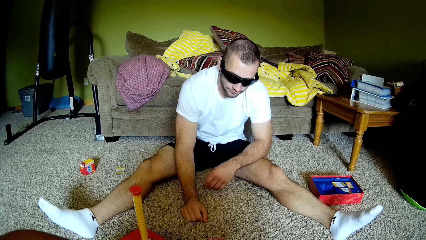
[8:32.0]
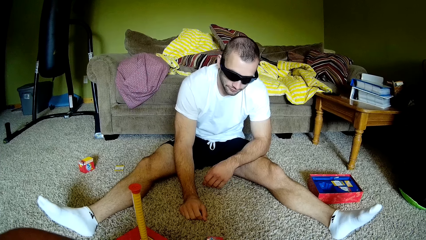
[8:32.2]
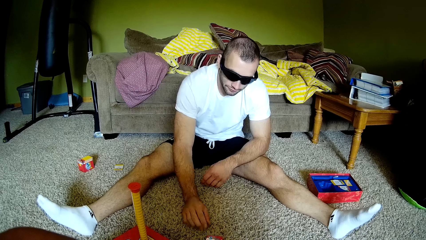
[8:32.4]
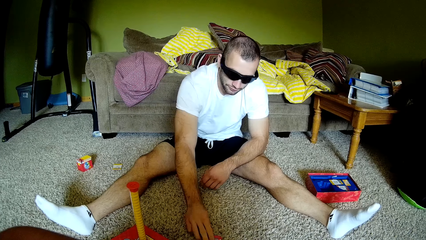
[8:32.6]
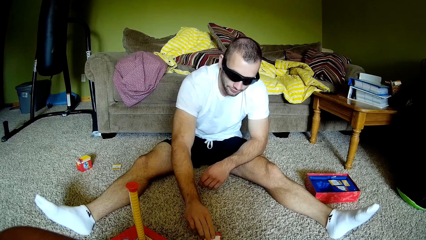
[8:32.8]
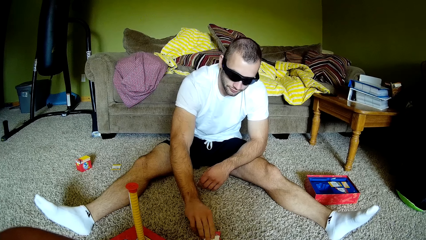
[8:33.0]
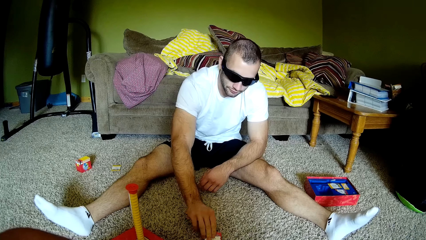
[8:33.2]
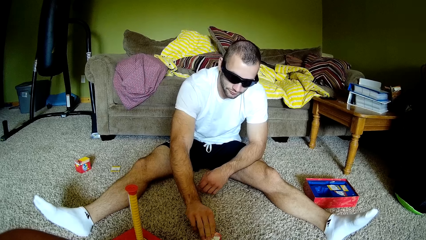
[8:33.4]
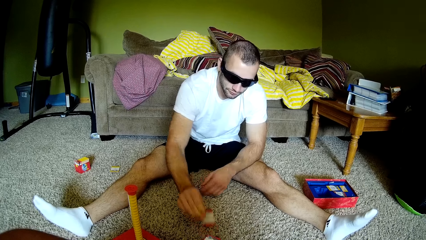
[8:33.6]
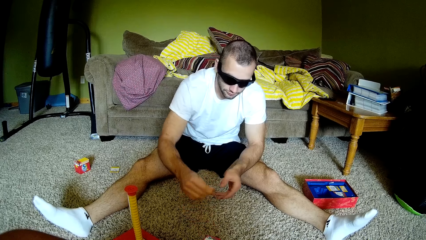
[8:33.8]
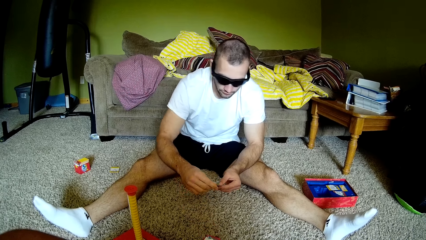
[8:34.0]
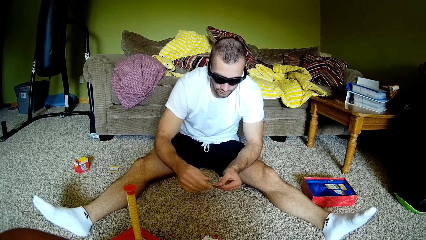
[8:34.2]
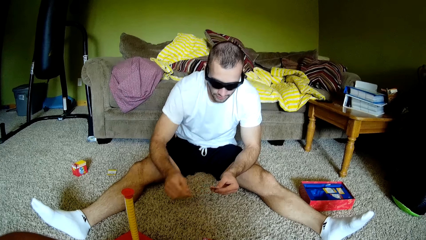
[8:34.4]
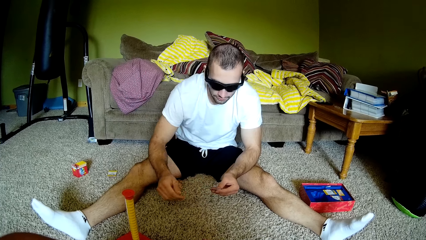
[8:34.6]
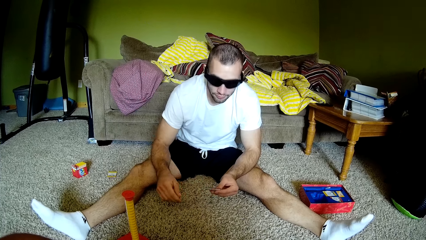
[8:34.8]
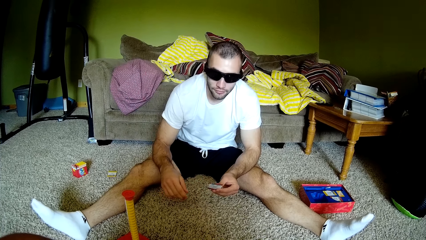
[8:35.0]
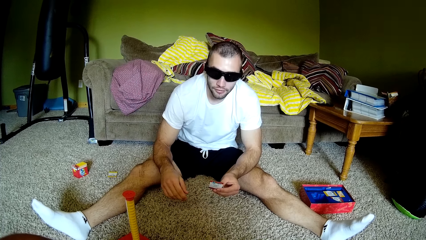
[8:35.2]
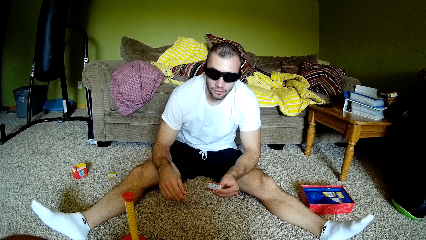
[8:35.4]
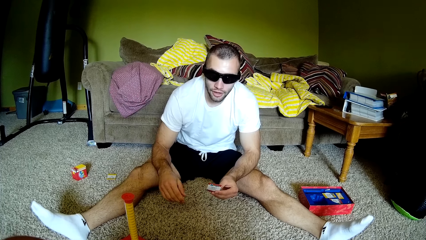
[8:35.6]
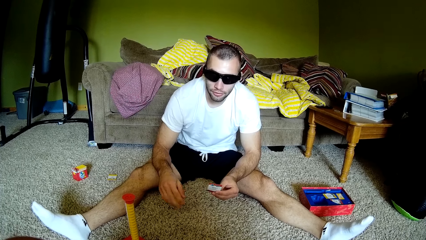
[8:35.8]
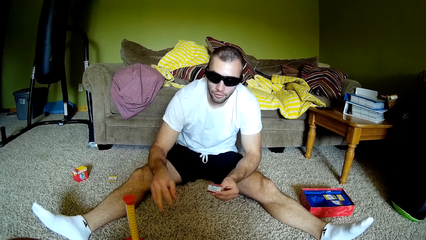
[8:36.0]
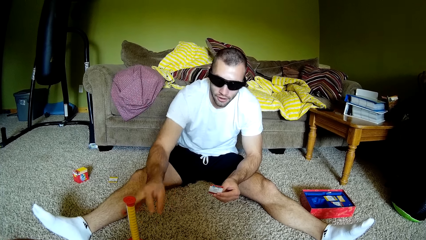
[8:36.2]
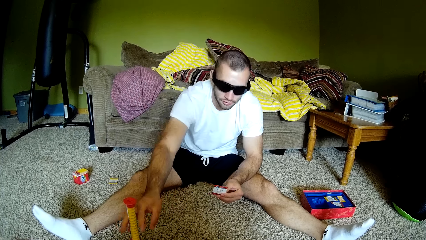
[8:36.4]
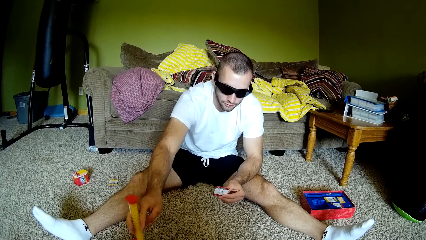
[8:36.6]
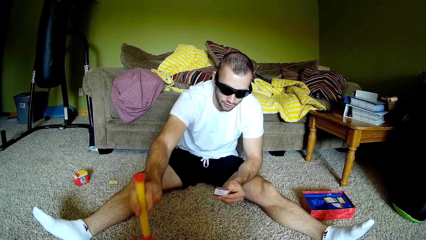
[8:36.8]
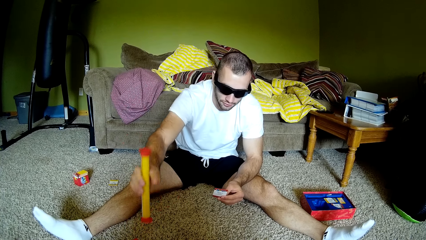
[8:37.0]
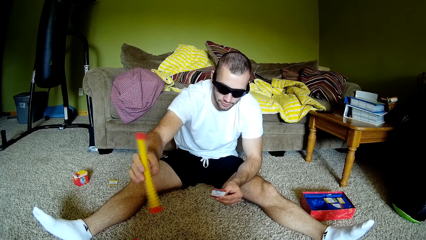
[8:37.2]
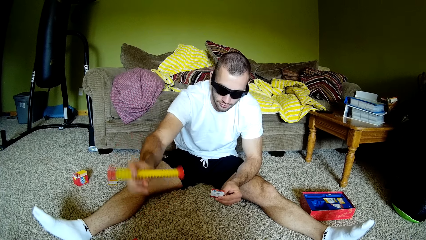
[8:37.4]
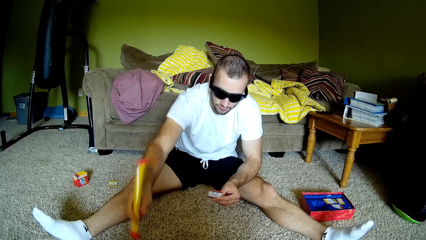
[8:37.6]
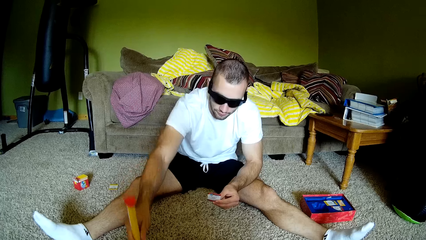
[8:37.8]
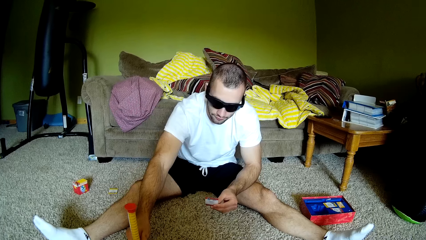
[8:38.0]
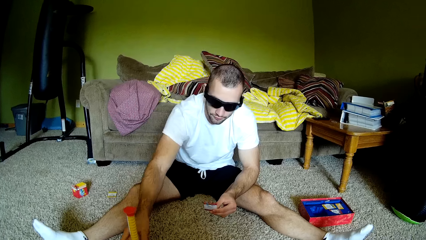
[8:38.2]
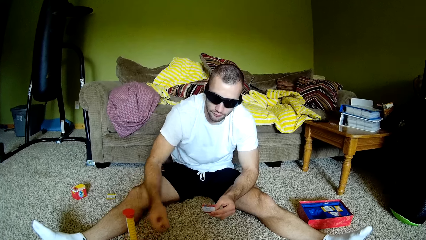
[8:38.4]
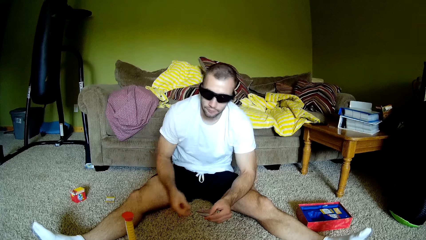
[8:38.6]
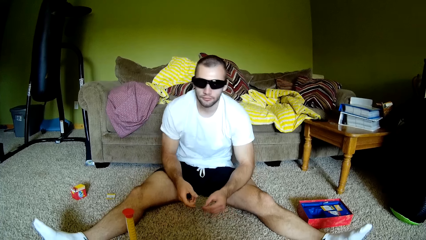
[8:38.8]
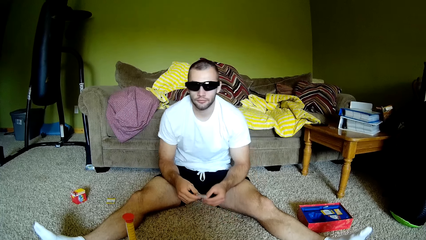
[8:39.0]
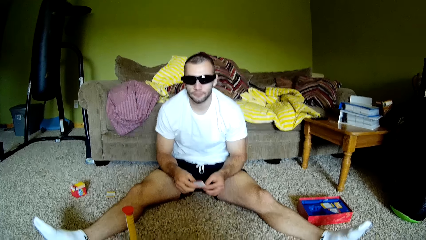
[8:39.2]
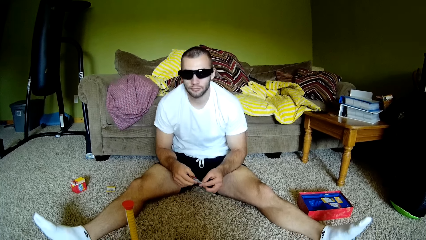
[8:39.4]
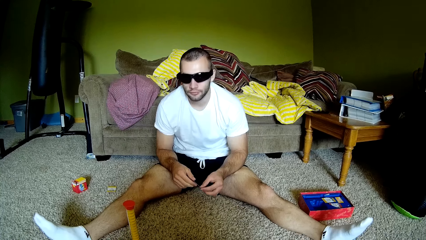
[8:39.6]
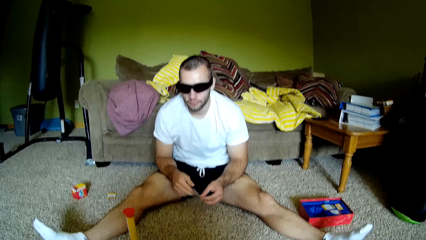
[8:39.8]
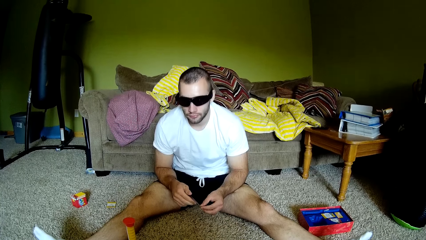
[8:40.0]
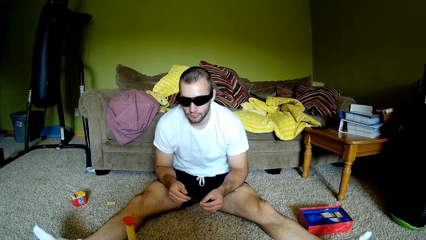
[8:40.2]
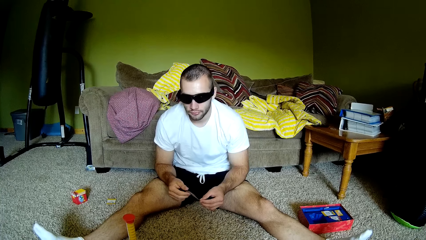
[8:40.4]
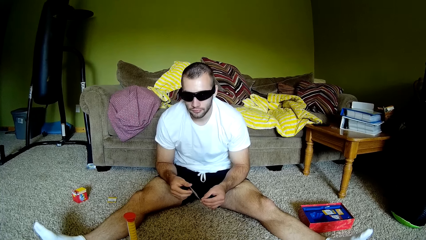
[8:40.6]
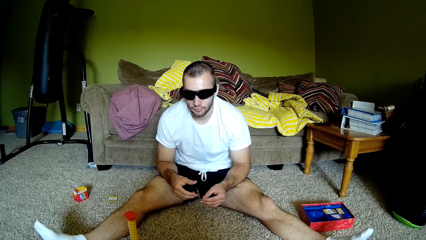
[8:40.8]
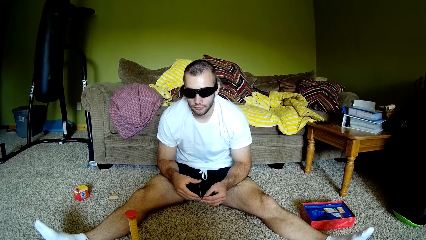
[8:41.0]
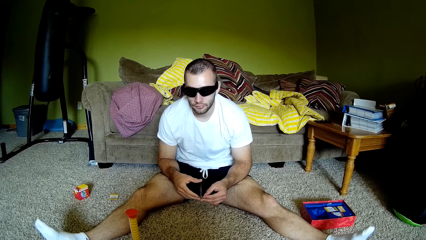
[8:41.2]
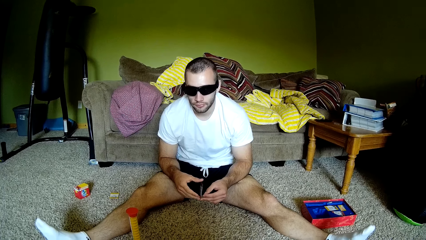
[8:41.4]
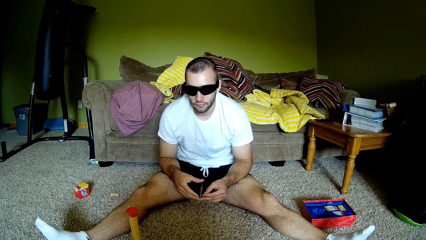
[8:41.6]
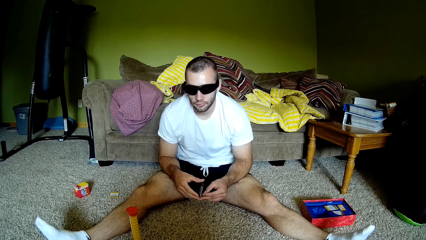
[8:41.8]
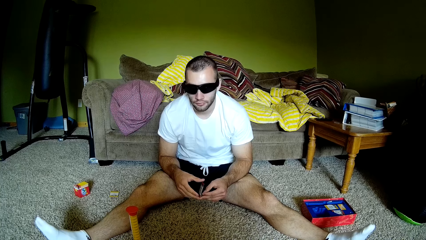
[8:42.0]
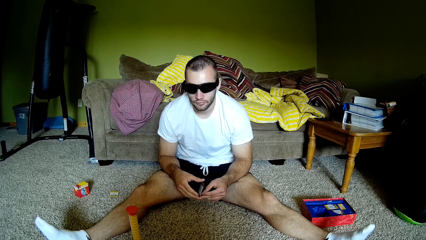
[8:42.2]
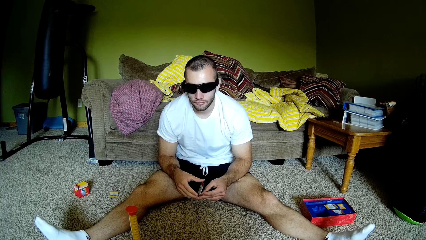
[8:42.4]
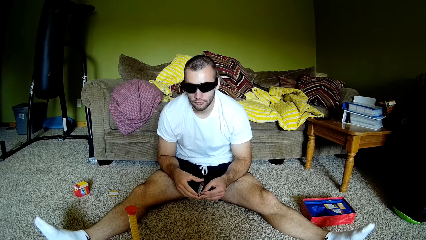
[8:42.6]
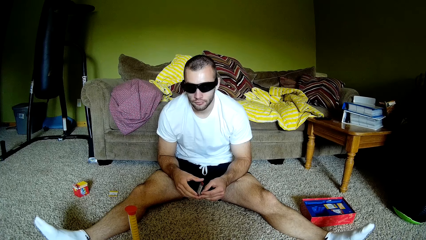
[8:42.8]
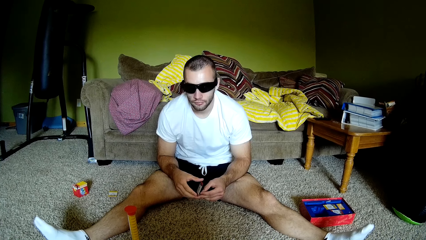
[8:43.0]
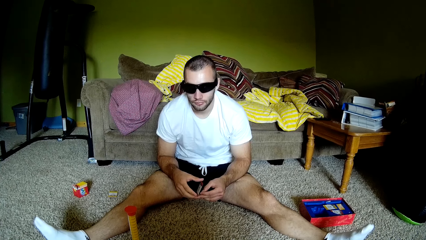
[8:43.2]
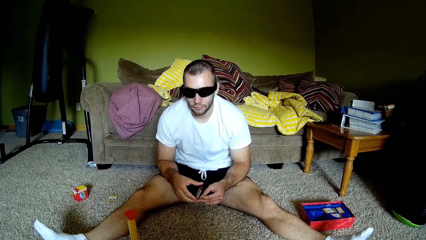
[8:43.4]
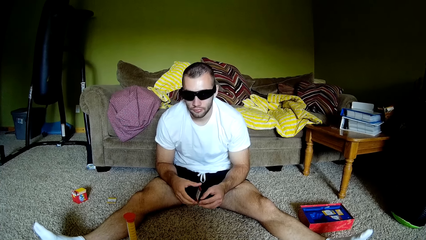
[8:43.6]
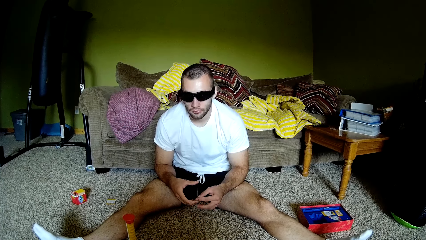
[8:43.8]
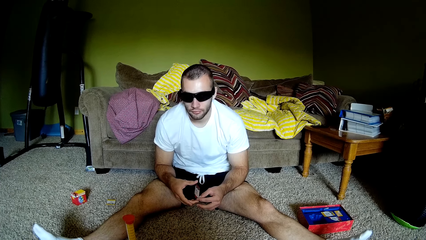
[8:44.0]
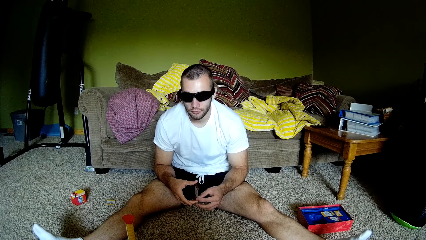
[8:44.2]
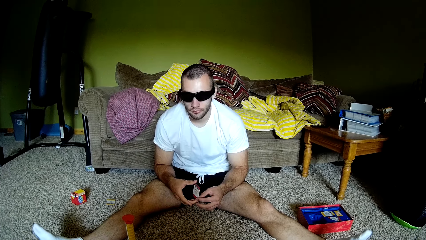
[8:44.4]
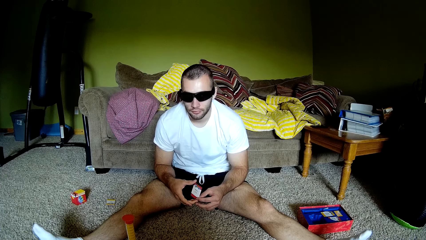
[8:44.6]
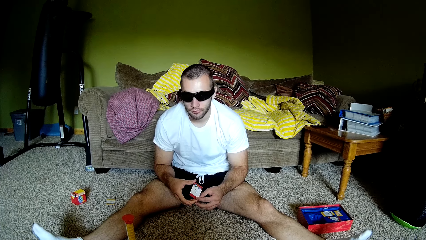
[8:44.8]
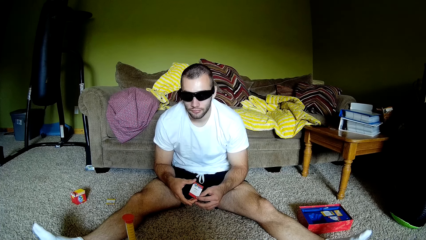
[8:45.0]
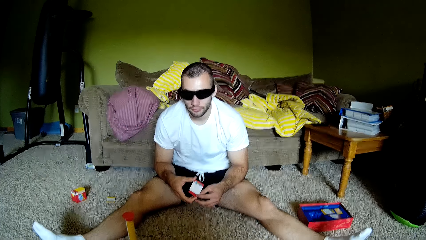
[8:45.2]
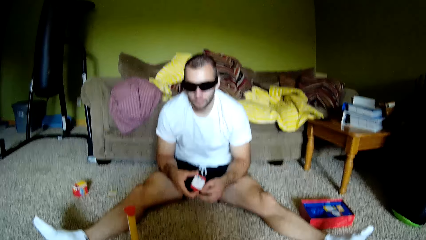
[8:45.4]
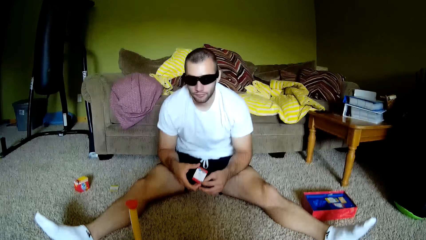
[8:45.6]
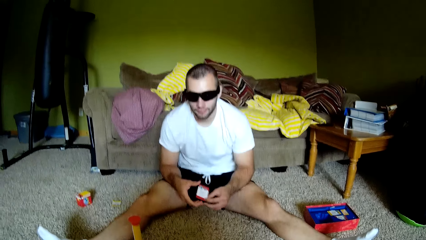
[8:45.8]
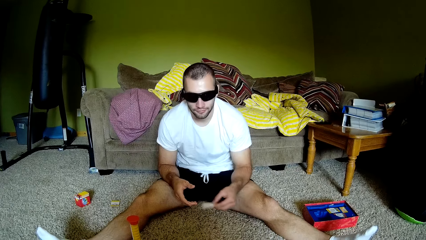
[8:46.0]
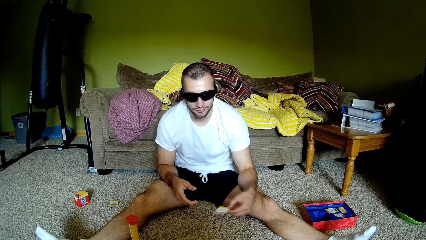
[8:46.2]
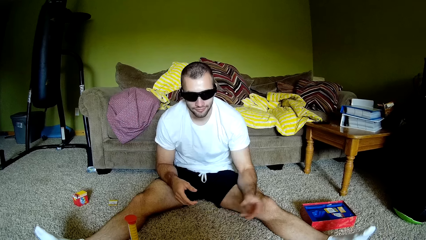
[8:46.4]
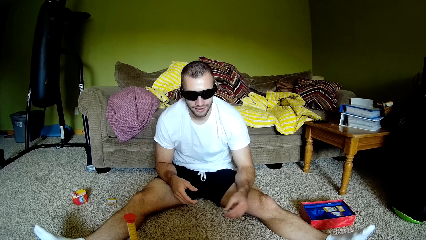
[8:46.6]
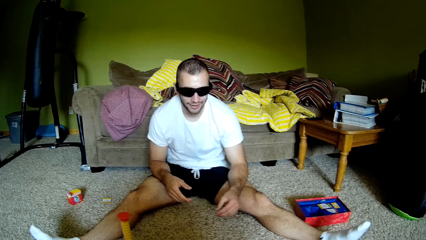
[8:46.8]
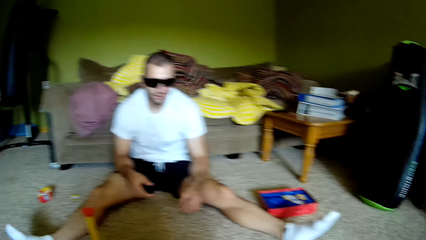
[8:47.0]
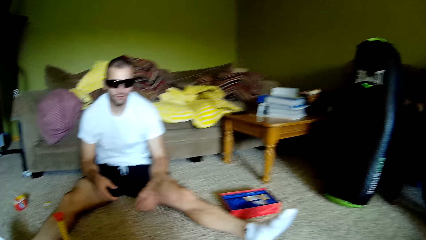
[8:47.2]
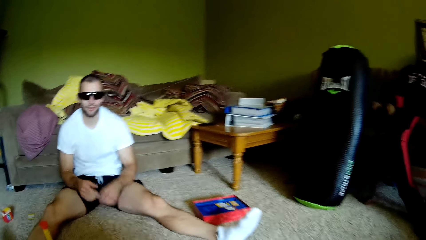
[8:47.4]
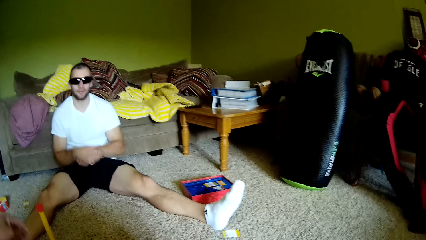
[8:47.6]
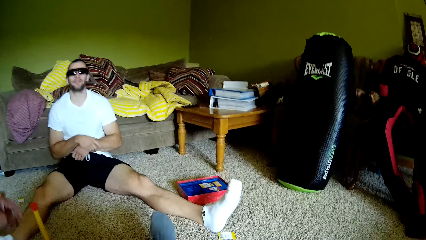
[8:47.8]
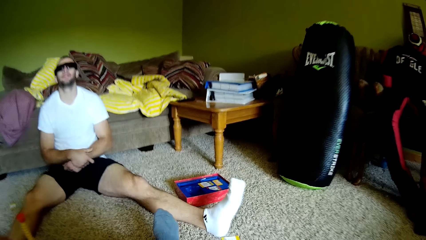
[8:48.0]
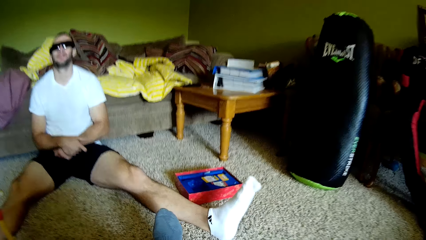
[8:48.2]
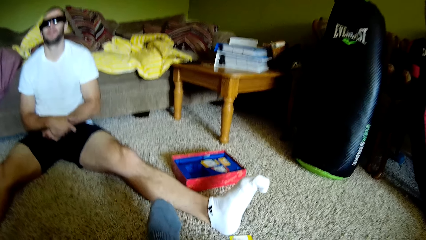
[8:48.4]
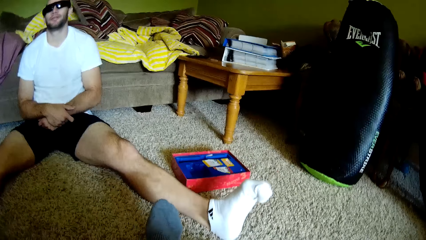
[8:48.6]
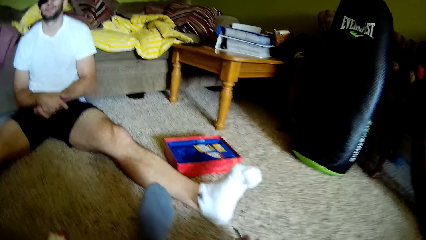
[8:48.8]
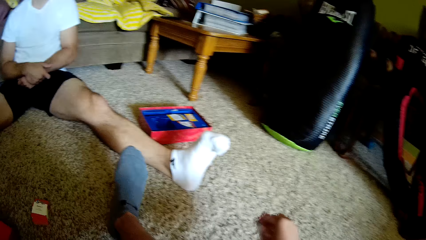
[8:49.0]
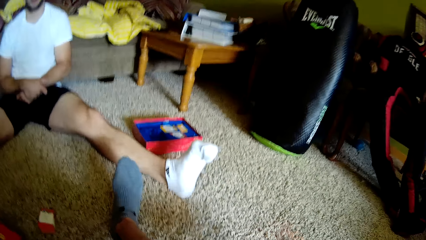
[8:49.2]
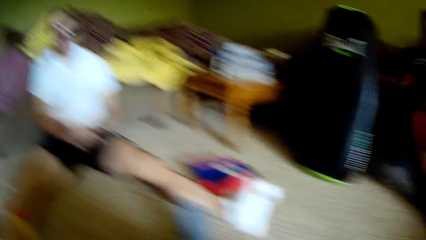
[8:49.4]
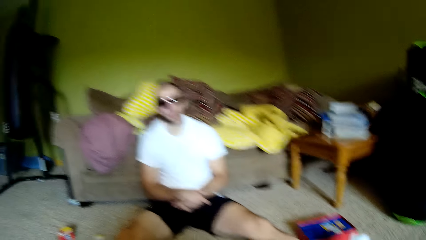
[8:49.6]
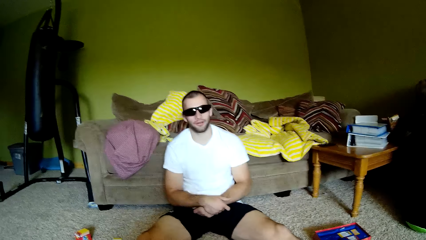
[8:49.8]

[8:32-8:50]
A man picks up paper from the floor. The man holds the paper in the left hand. The camera wearer dialogues with the man. The man picks up an object from the floor, spins something, and presses the object on the floor. The camera wearer dialogues with the man. The man holds the paper with both hands and throws the paper on the floor. The camera wearer dialogues with the man. The man folds the hands.
